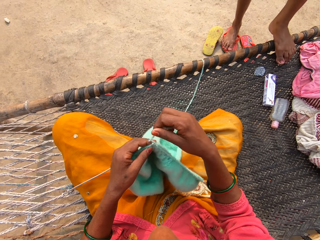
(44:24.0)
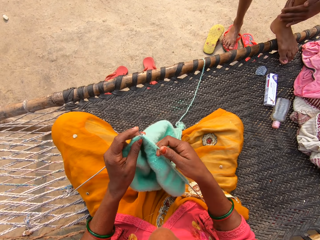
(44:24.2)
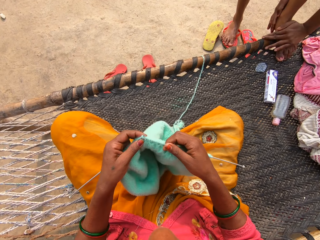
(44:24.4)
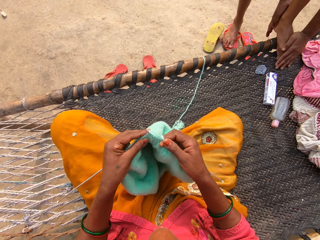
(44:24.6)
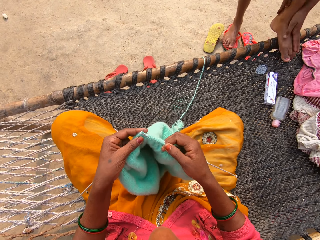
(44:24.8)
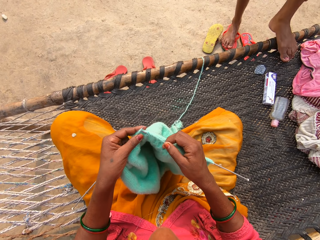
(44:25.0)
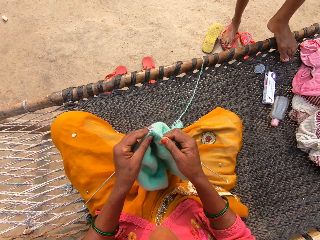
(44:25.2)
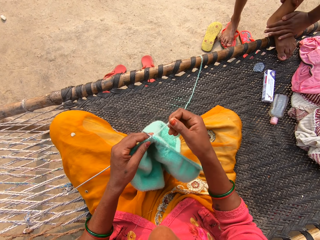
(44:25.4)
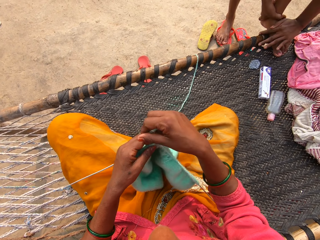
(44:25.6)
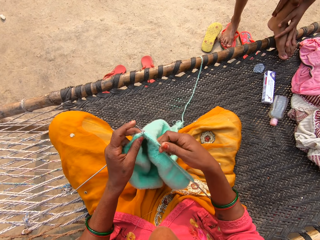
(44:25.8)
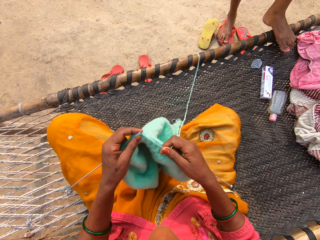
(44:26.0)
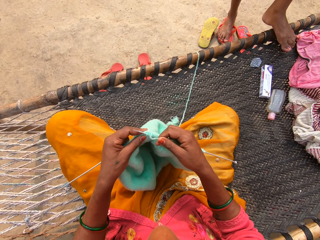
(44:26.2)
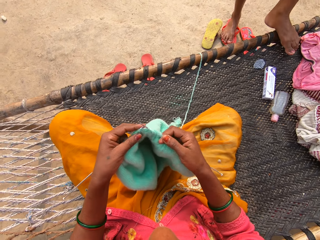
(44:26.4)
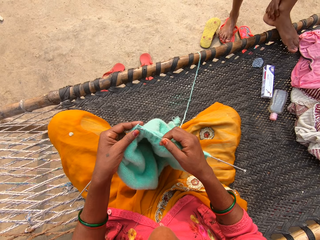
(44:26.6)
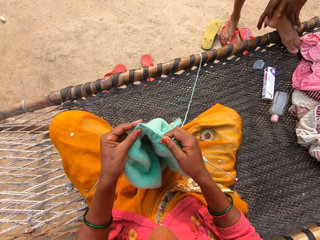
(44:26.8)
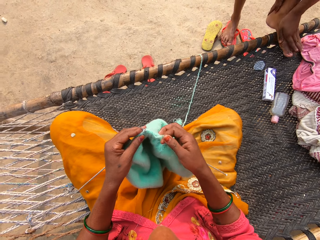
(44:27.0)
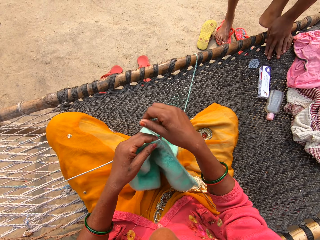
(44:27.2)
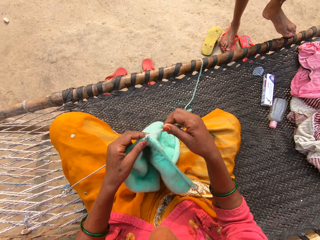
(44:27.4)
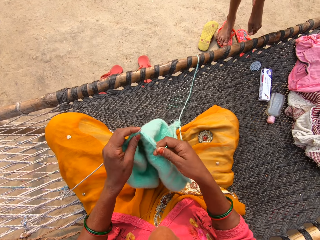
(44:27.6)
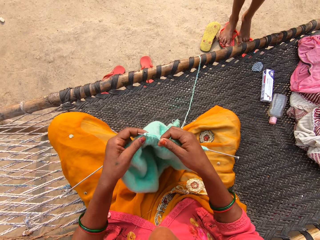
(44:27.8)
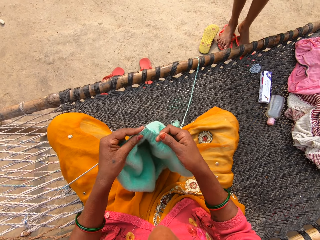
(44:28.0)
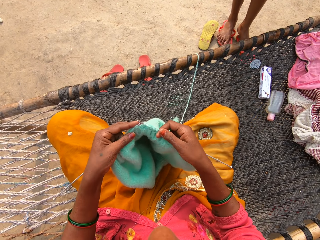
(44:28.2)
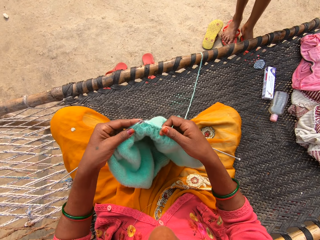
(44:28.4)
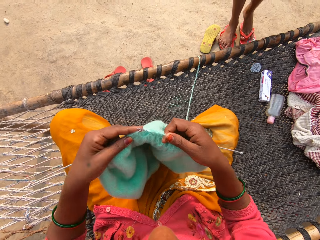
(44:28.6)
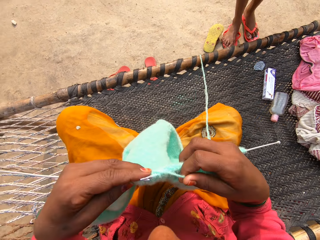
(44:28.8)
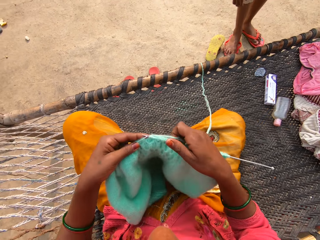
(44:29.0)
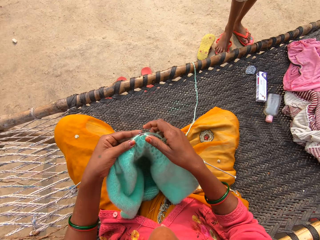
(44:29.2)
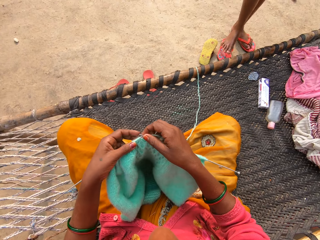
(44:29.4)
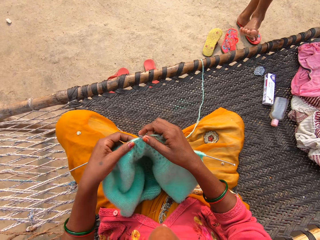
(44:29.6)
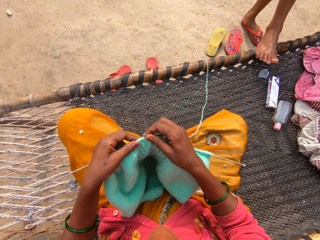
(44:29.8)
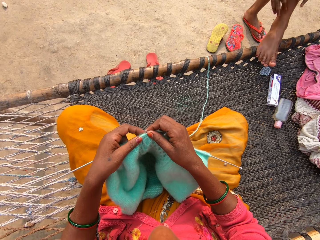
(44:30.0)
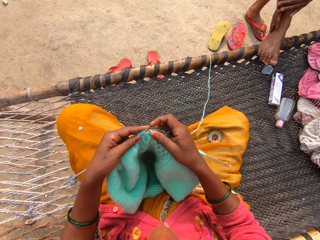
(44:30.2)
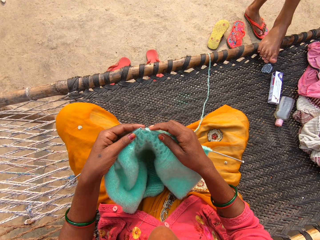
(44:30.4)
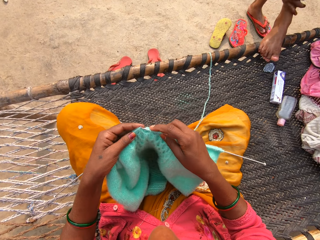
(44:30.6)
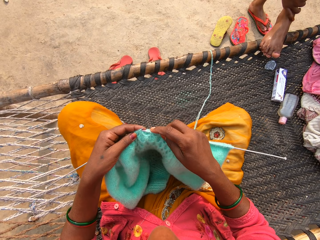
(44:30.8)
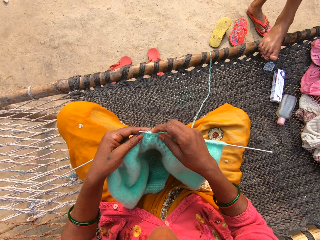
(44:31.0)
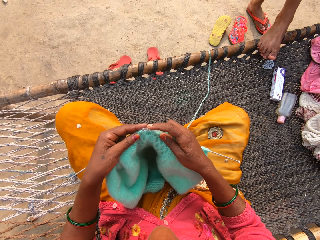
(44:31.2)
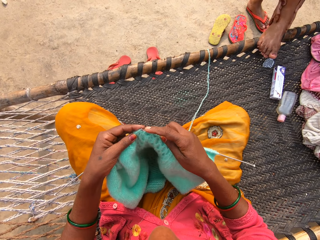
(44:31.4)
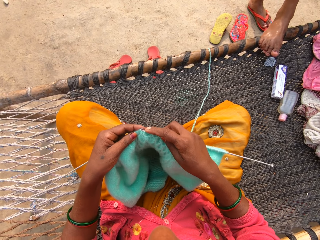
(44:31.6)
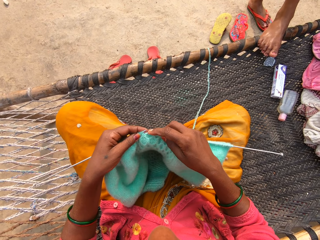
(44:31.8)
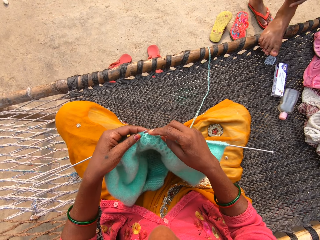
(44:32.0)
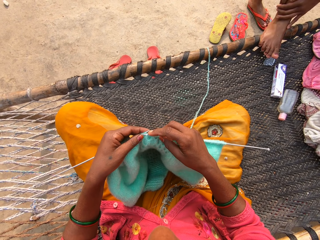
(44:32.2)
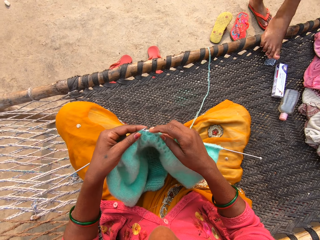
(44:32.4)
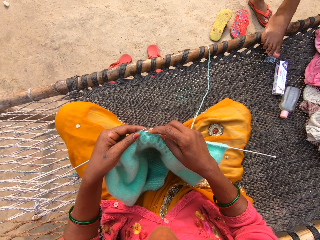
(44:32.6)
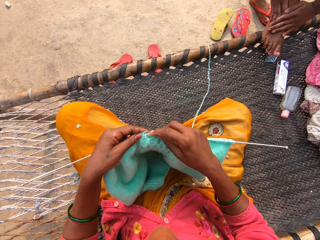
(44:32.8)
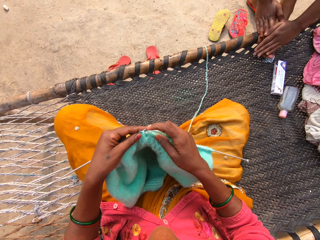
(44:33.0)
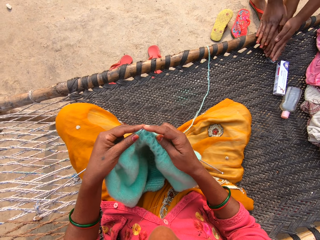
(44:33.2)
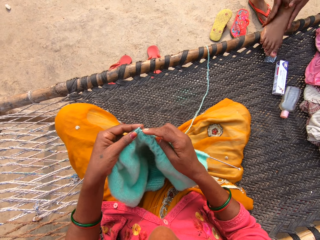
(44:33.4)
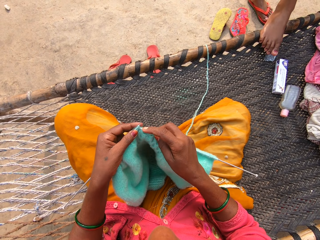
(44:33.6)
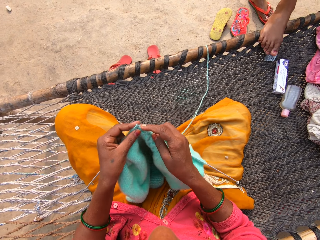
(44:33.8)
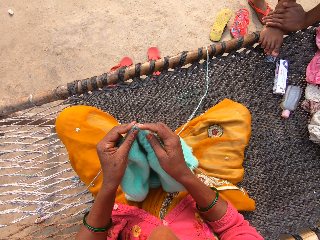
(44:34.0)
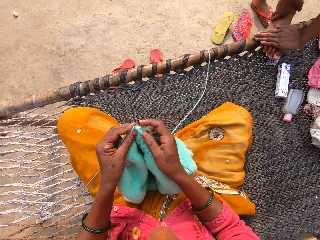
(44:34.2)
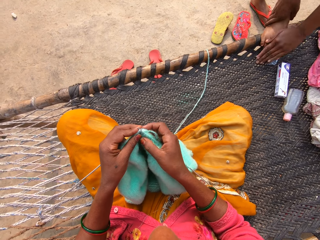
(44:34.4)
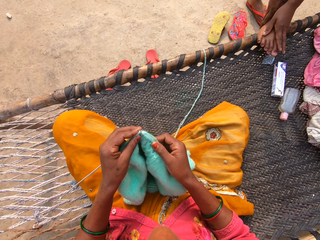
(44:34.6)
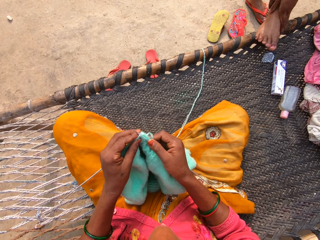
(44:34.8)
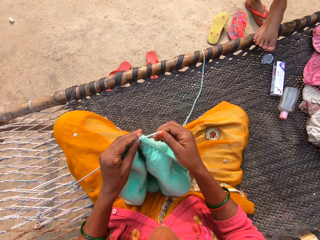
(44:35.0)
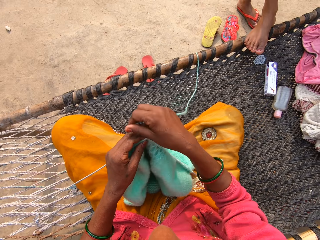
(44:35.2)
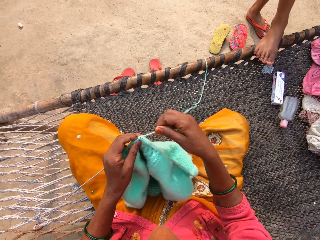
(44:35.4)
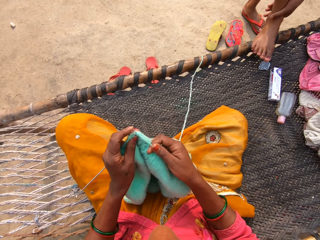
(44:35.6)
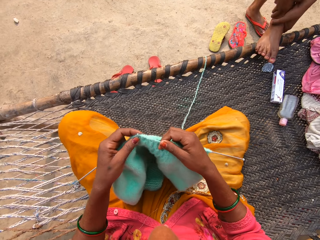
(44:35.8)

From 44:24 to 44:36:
The girl applies body oil. The camera wearer knits the garment. The girl wears her left slipper. The camera wearer knits the garment. The girl puts her left foot on the rattan mat, rubs her right foot on the rattan mat with both hands, and applies body oil.

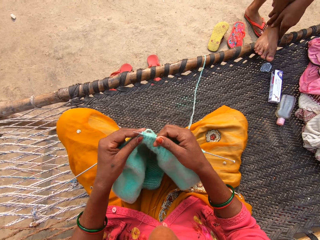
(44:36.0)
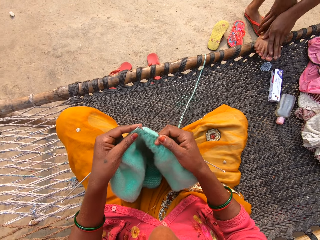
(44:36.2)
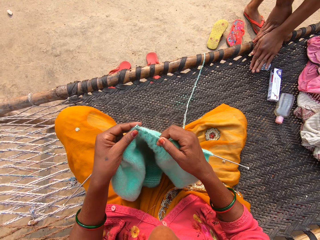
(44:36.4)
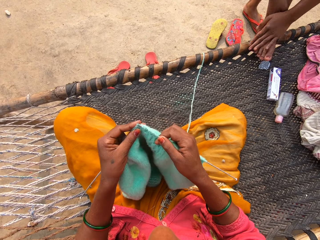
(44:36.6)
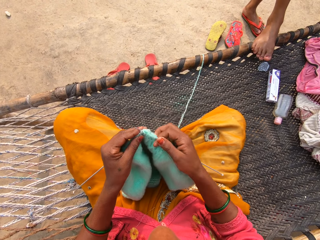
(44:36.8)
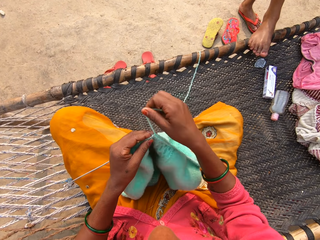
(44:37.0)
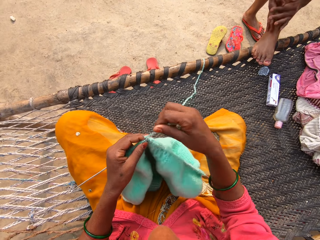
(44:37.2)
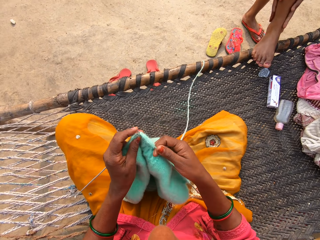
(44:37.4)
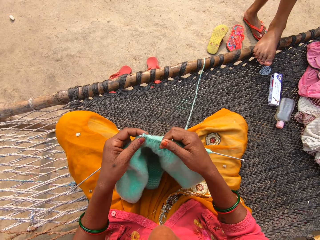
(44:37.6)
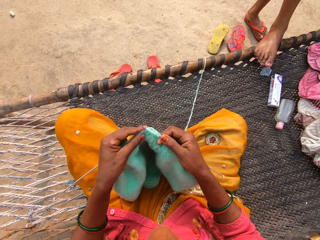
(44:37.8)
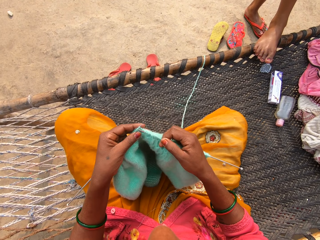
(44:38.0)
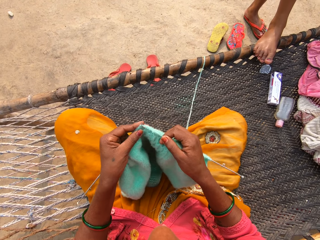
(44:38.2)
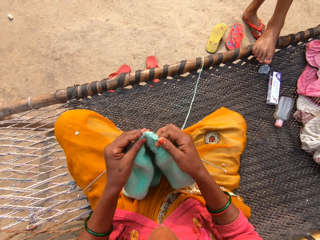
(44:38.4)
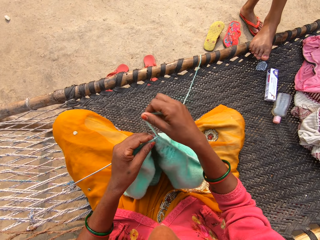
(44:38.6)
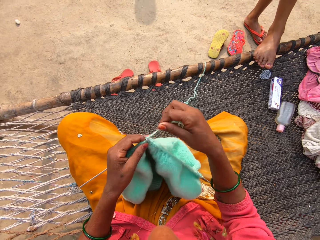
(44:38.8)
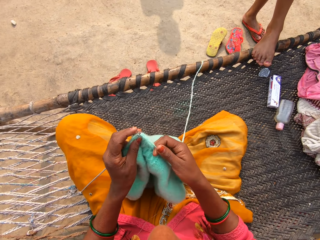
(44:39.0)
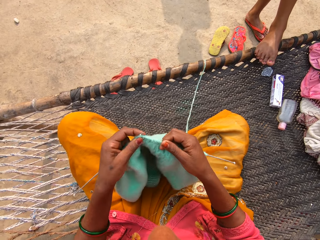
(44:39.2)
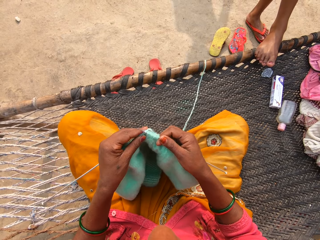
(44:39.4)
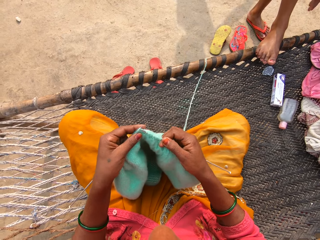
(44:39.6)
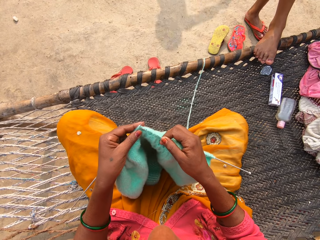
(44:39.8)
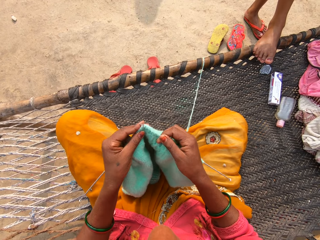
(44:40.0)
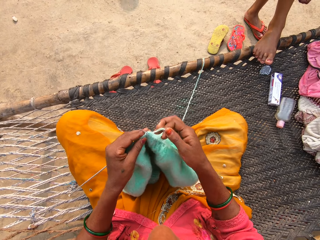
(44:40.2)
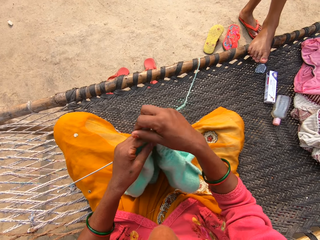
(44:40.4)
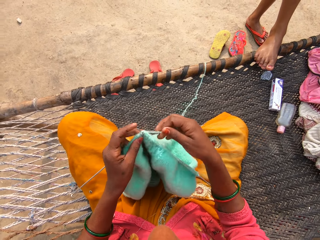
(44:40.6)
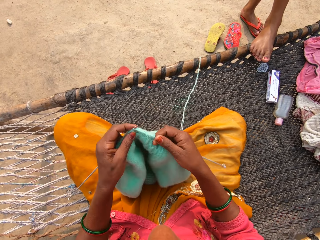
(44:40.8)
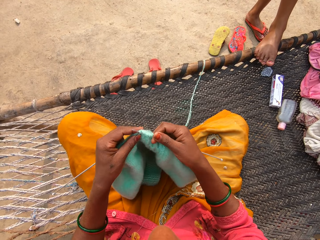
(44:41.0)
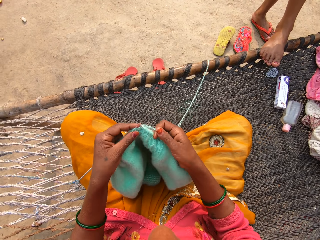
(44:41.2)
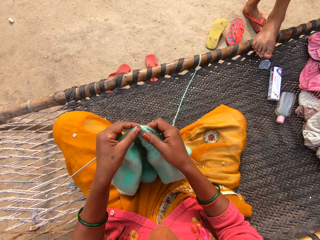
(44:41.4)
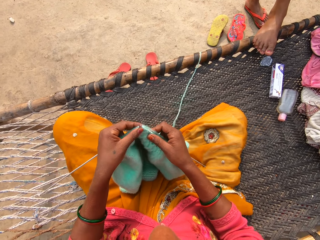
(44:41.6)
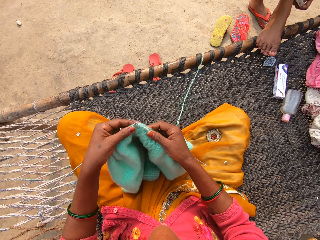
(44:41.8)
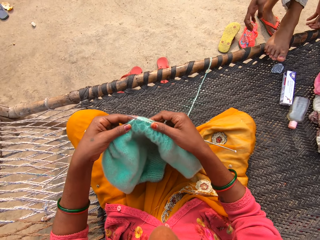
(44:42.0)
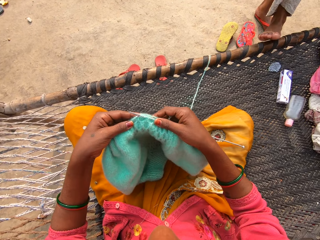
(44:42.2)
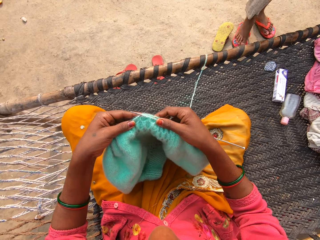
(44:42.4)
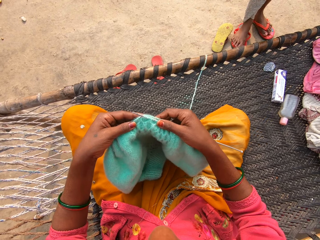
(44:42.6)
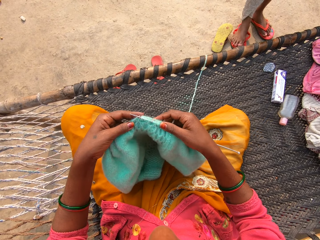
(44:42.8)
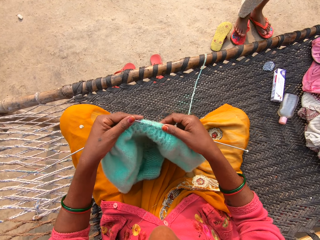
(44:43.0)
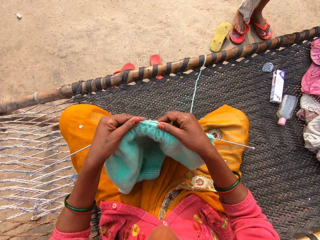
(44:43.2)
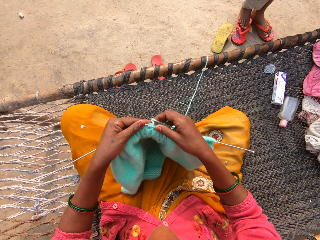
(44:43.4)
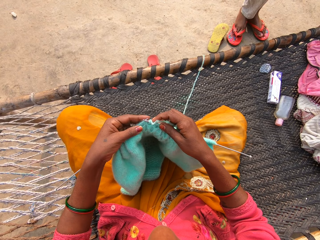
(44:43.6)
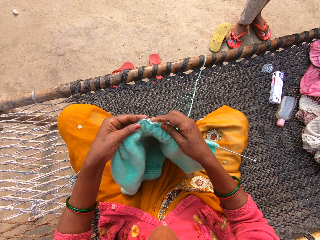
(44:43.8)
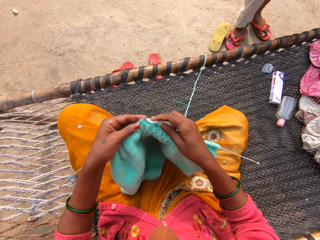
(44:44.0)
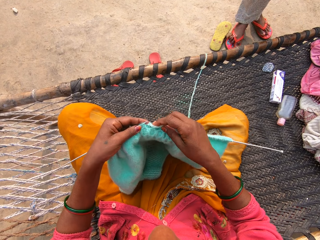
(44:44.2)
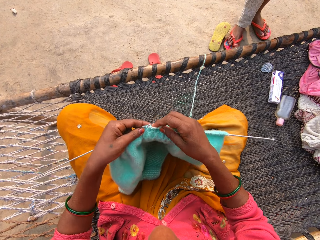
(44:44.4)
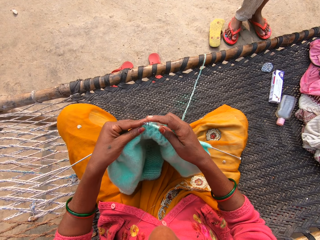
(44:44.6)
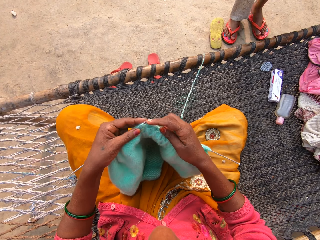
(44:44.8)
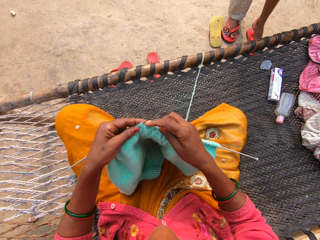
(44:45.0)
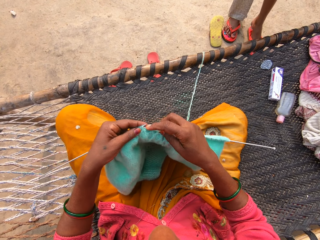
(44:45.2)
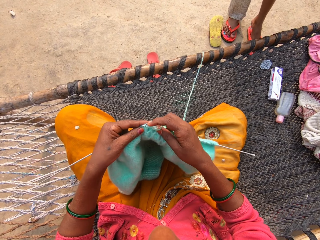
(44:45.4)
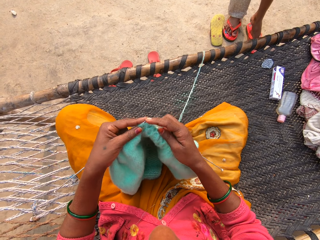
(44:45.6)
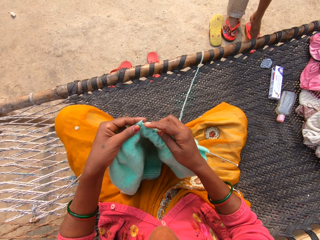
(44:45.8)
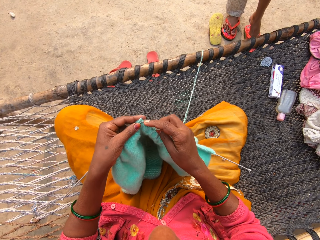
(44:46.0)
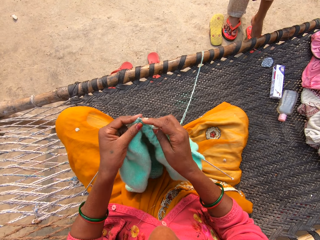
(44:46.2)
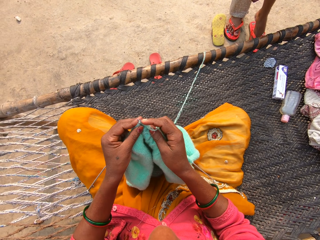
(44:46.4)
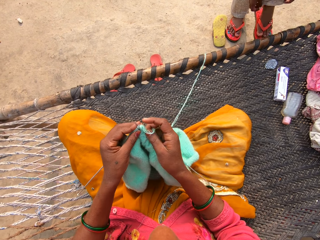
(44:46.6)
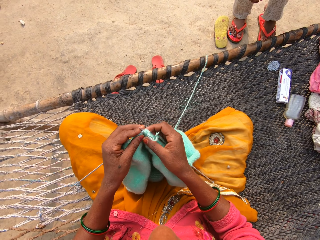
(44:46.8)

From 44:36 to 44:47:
The lady pulls a leg of her trouser down. She drops her right leg on her slipper. She wears her slipper.
